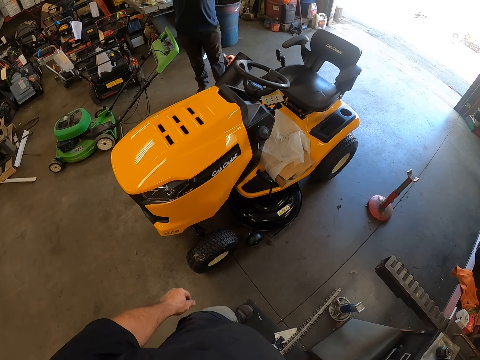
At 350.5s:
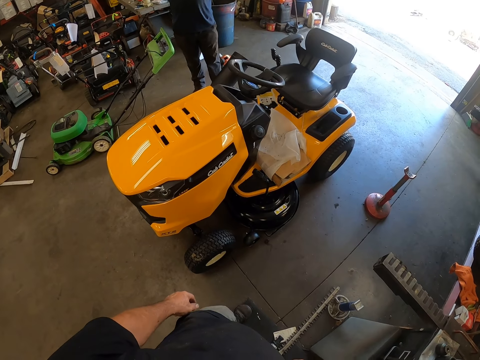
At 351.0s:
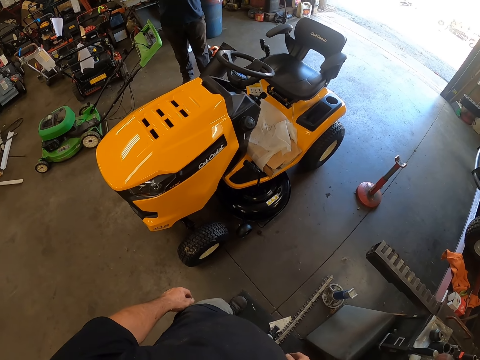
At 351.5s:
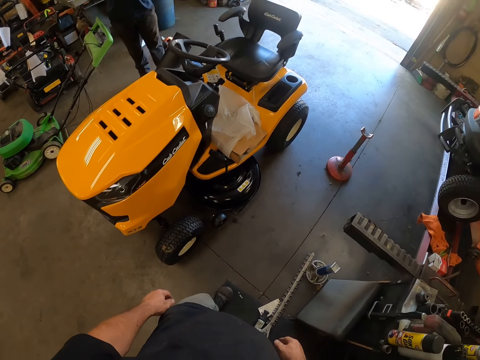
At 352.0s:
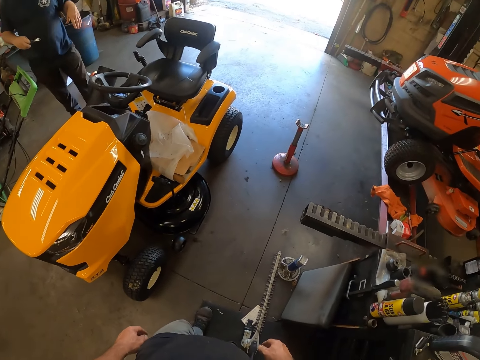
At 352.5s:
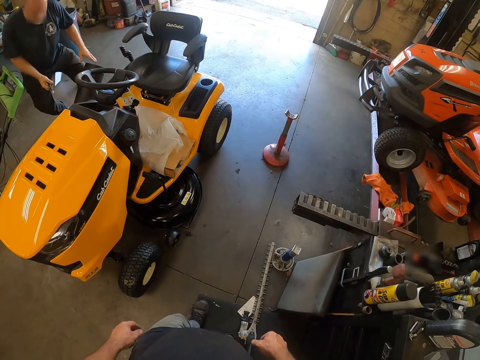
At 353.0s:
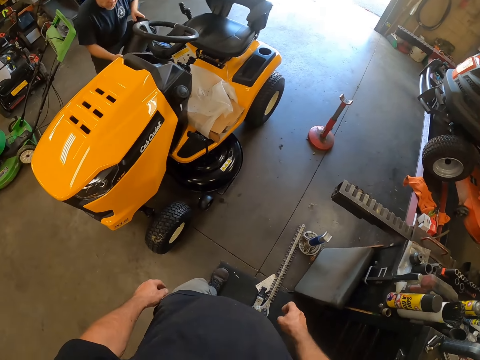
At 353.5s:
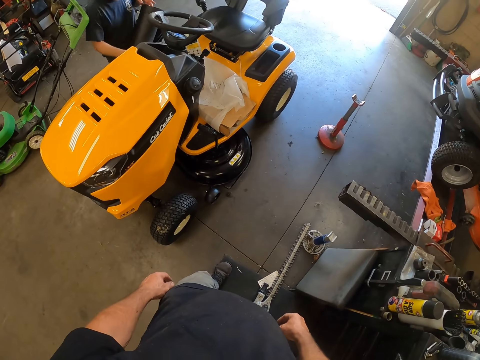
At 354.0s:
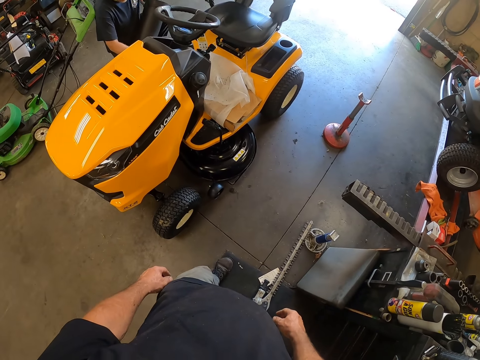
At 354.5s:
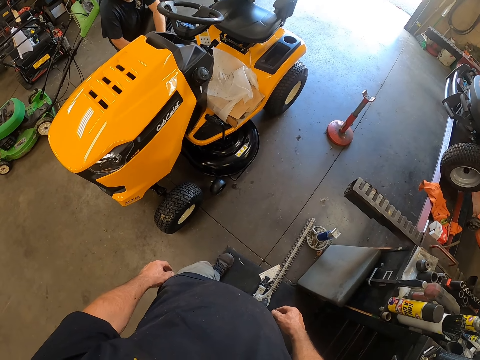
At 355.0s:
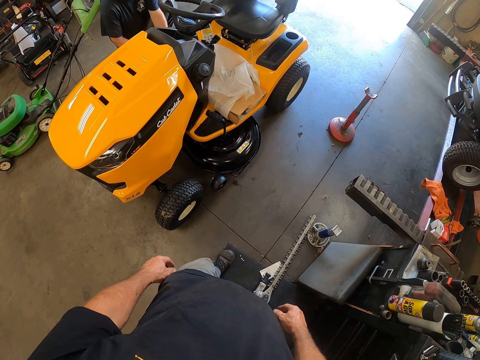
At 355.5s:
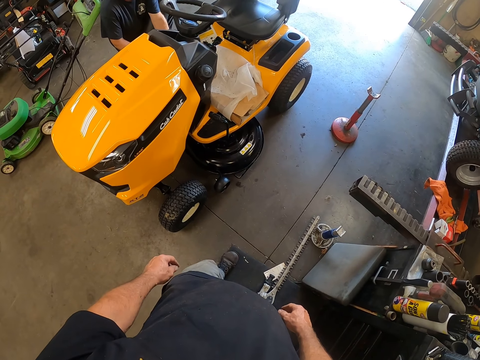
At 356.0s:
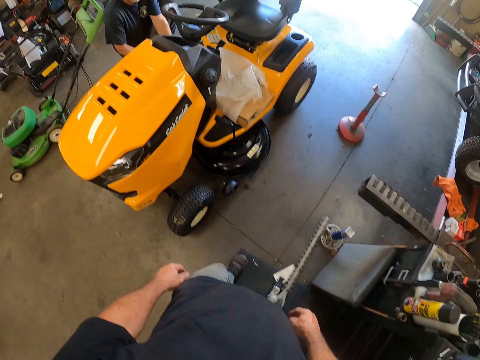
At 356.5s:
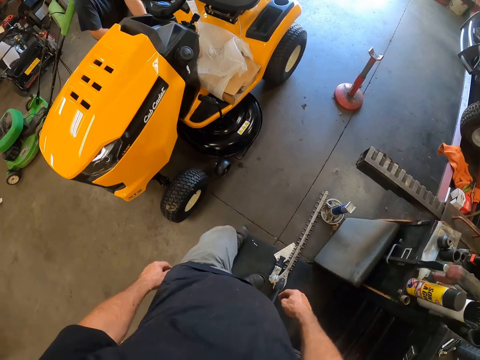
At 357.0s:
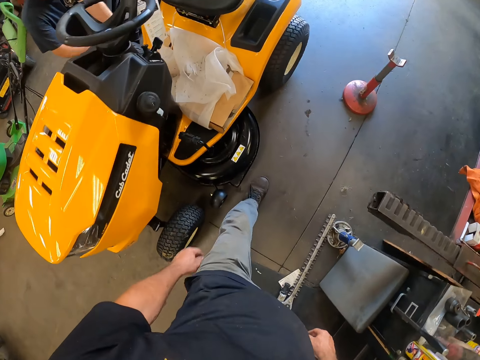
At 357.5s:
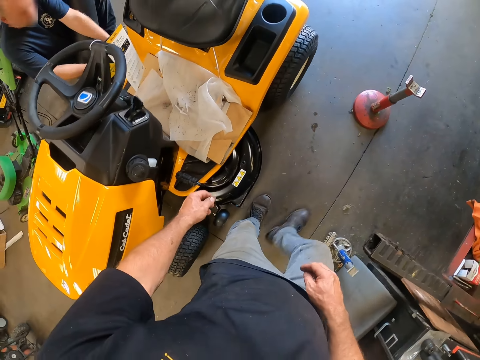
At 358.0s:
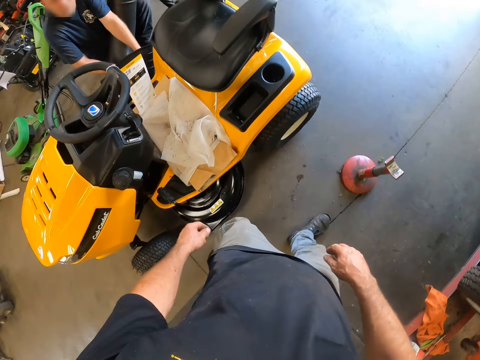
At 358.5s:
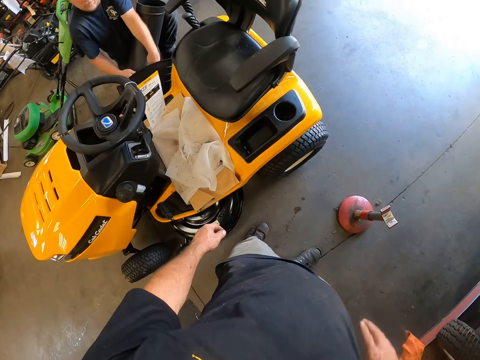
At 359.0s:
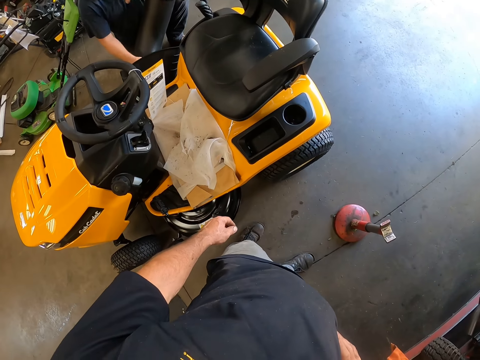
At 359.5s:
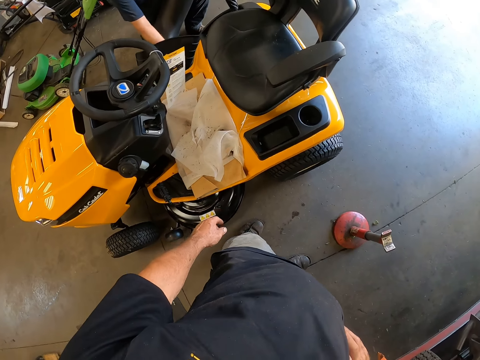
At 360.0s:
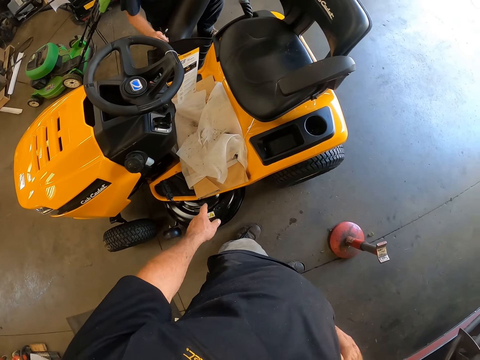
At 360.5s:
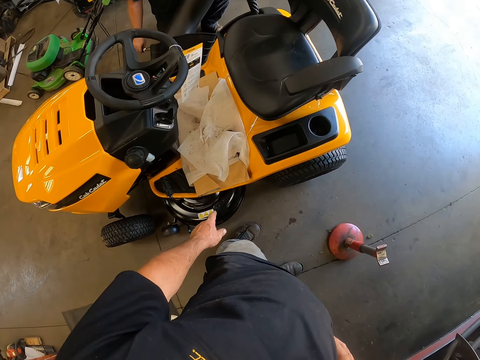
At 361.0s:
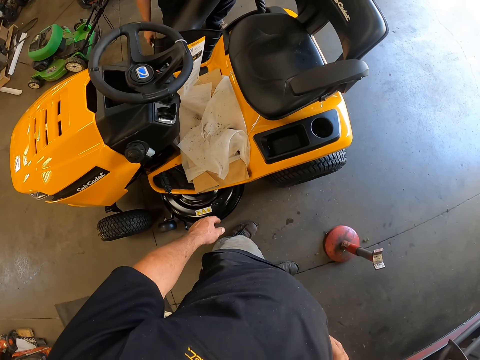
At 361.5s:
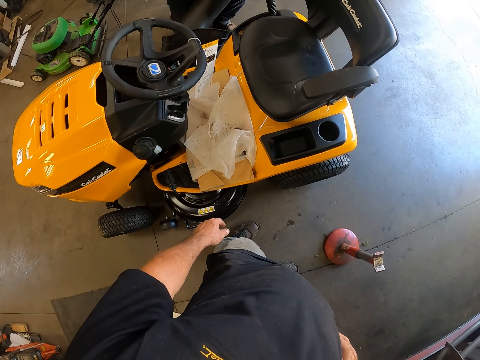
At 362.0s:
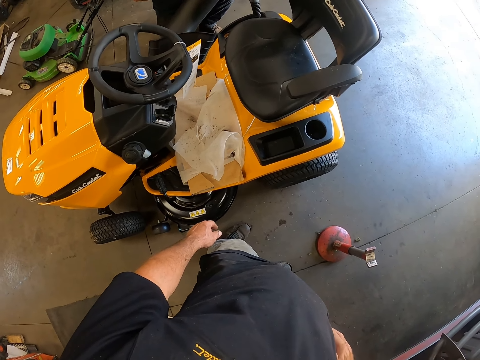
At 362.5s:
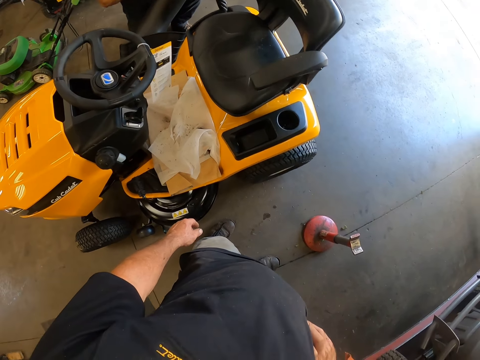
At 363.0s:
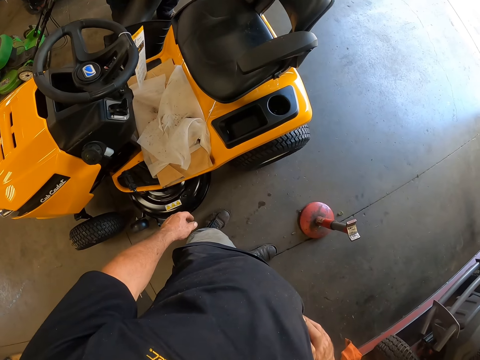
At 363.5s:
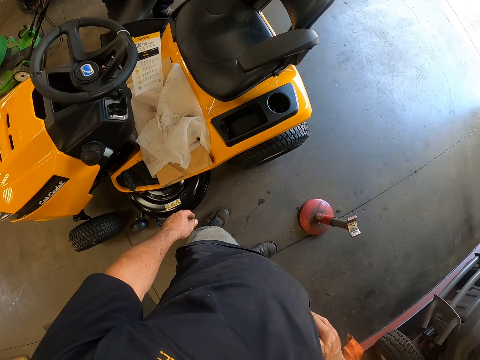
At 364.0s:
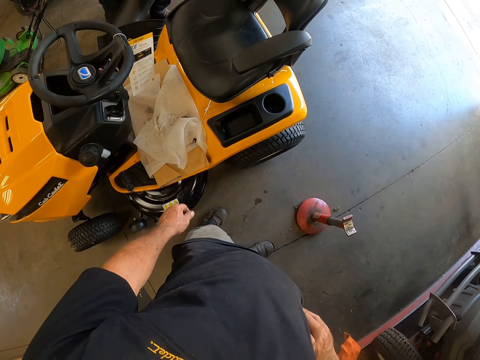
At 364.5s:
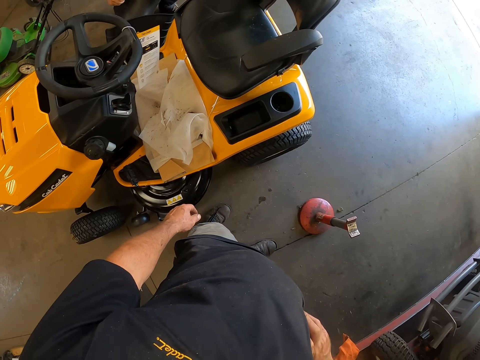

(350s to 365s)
A man fixes the car. The man kneels down. The camera wearer moves around.

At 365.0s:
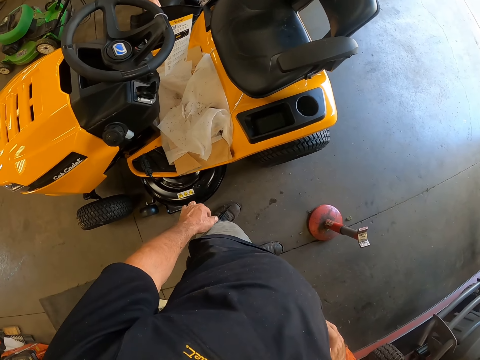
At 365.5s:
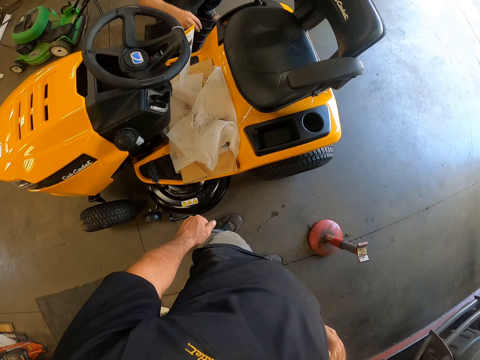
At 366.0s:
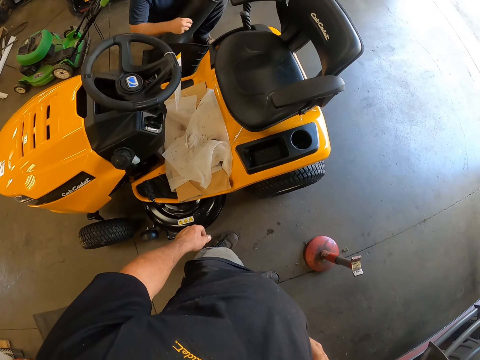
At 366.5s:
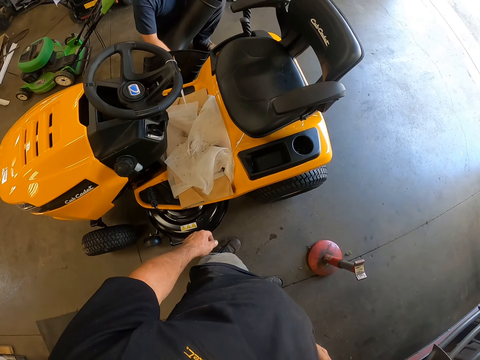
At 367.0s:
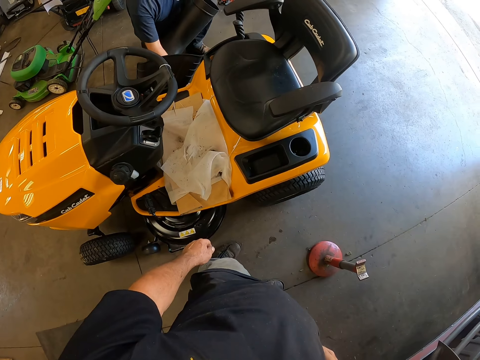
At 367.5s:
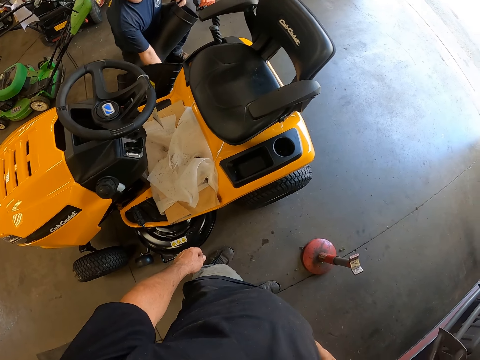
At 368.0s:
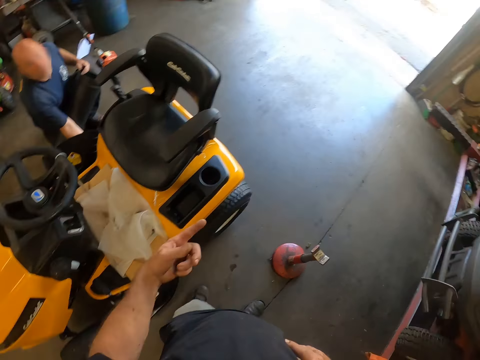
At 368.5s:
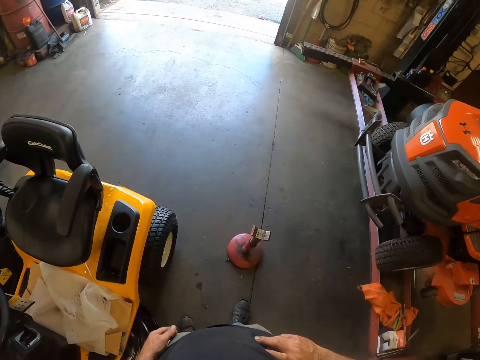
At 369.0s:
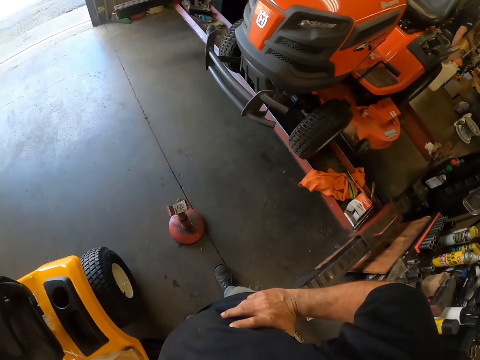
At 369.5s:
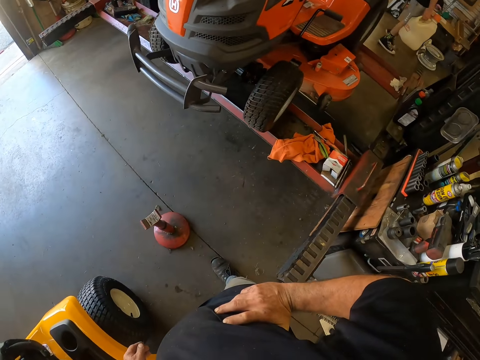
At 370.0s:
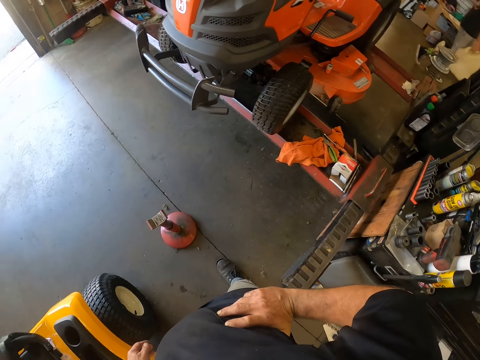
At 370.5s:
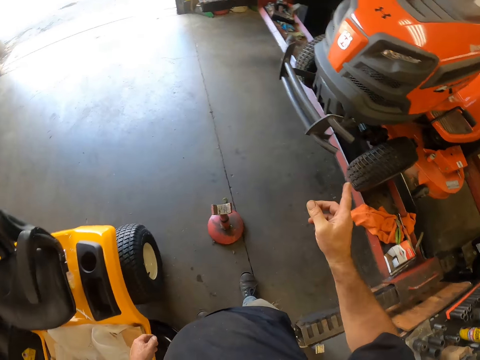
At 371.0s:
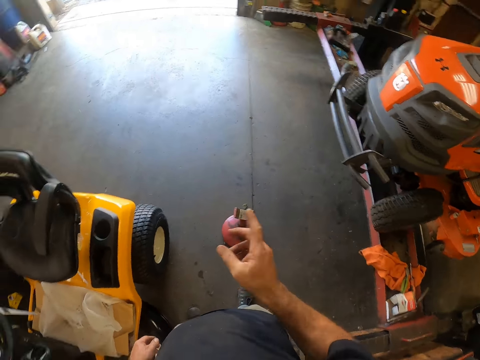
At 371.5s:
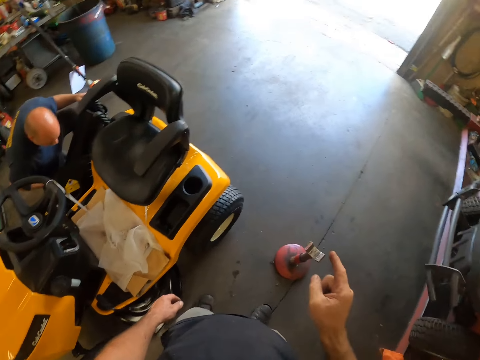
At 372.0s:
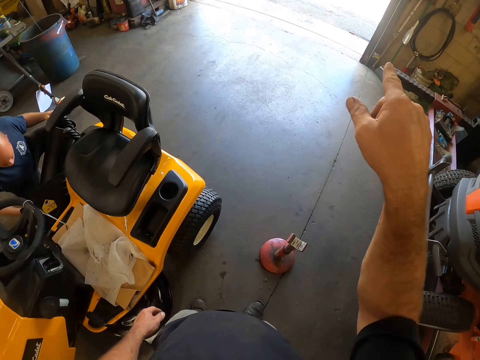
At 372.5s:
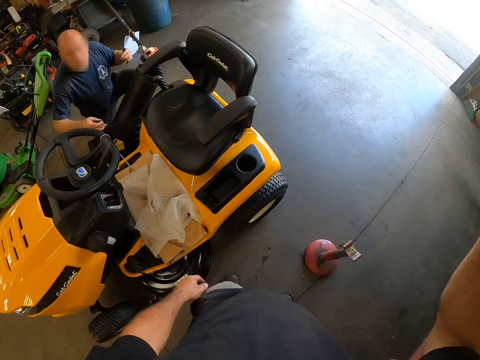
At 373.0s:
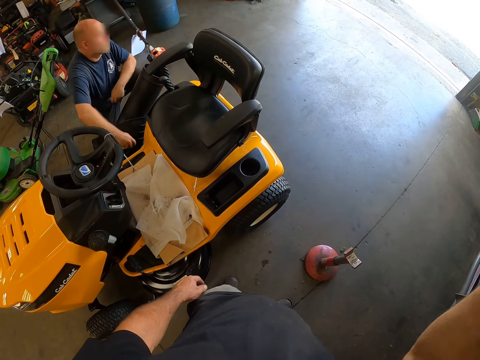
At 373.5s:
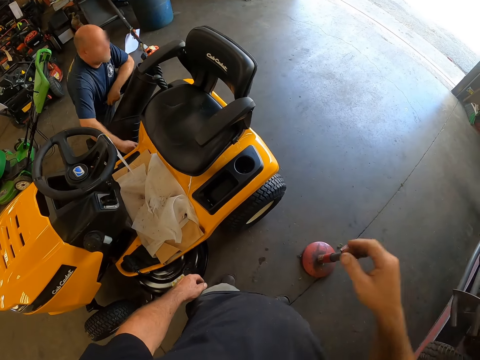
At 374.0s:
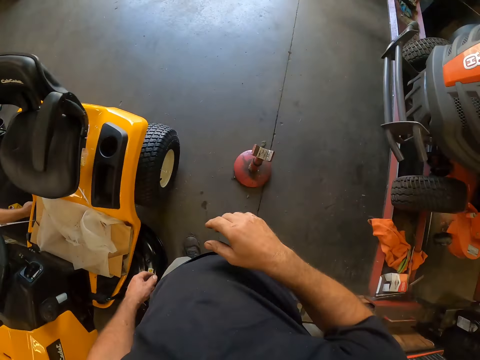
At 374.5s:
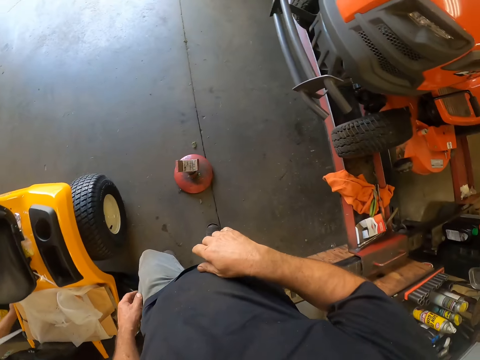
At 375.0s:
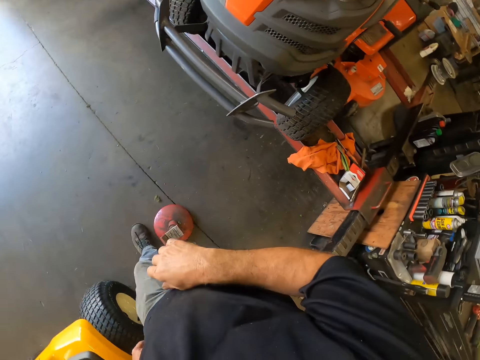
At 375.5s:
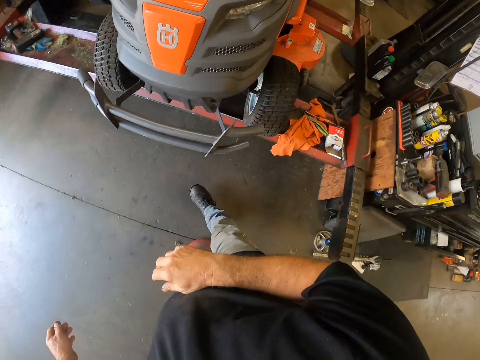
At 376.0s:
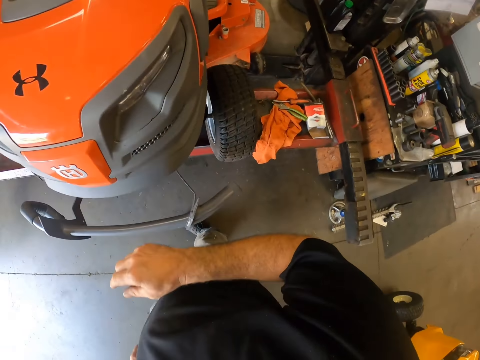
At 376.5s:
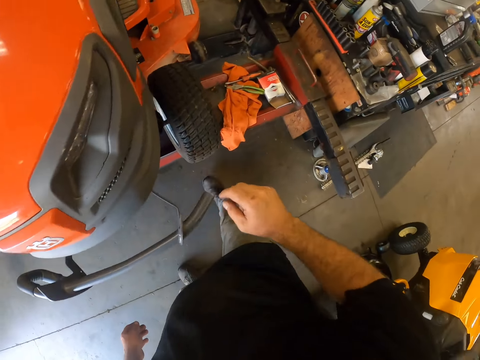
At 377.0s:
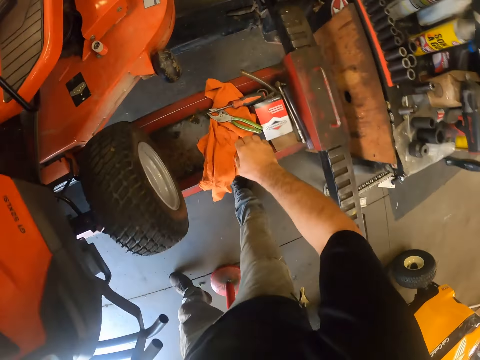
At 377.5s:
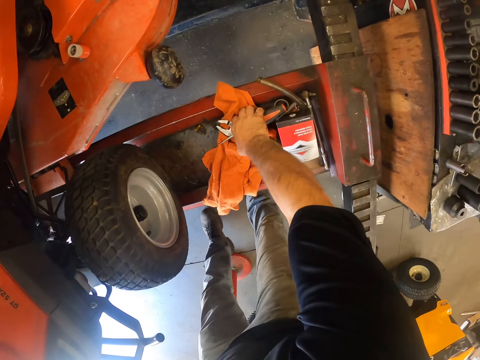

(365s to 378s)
The camera wearer points his right hand towards the outside. A man adjusts mechanical equipment.
